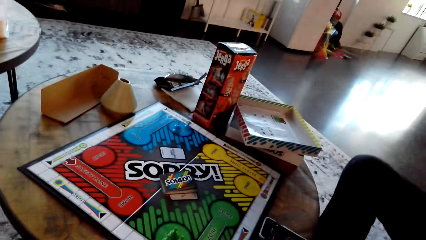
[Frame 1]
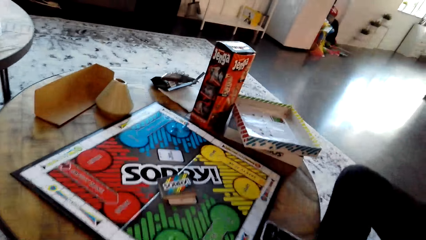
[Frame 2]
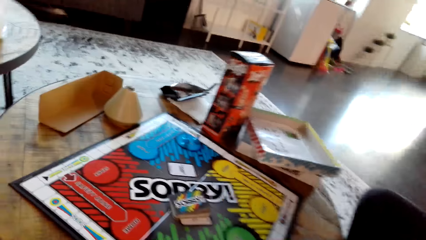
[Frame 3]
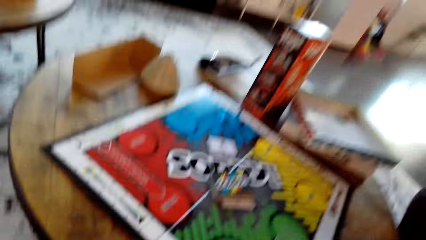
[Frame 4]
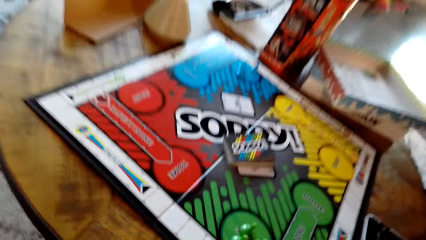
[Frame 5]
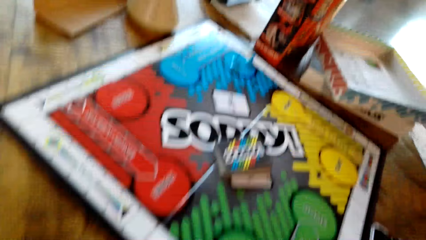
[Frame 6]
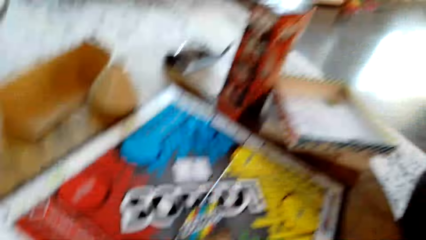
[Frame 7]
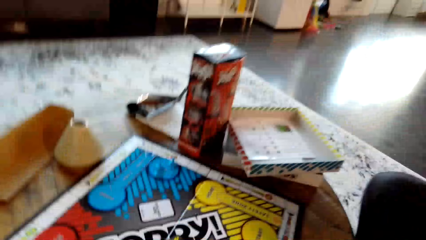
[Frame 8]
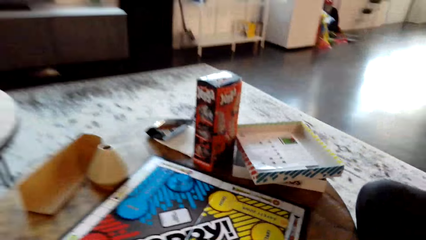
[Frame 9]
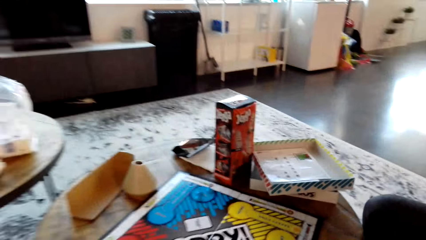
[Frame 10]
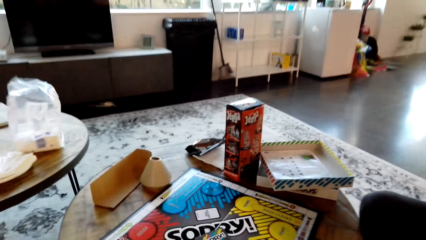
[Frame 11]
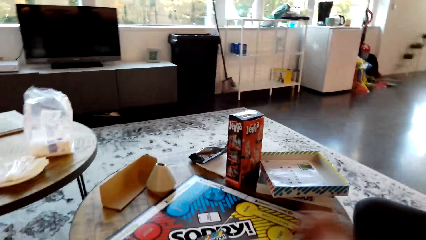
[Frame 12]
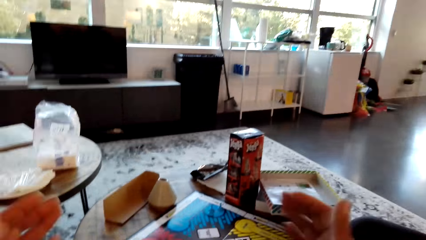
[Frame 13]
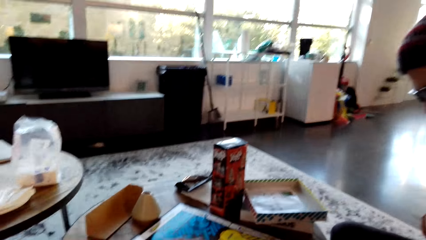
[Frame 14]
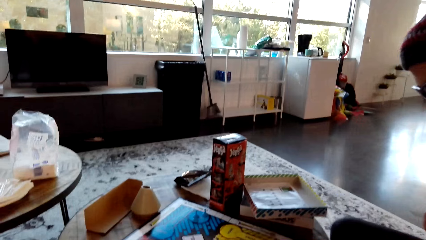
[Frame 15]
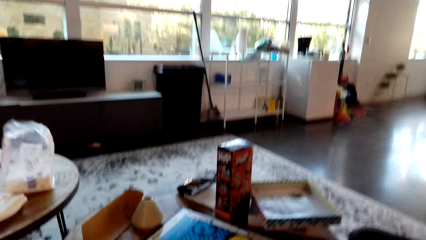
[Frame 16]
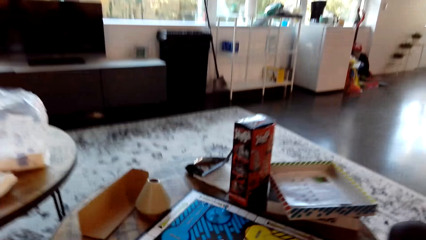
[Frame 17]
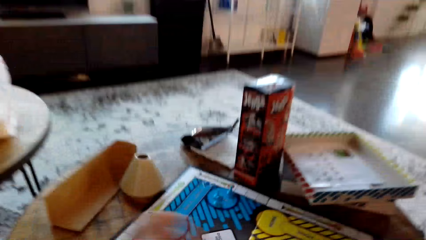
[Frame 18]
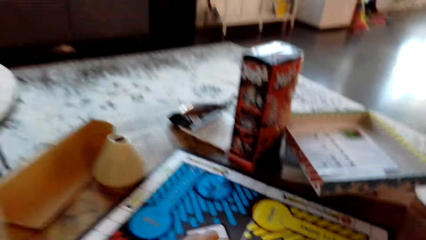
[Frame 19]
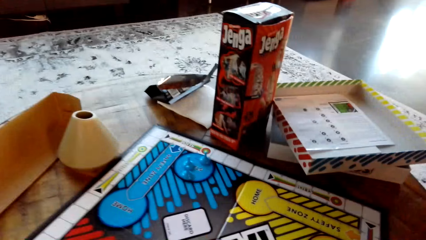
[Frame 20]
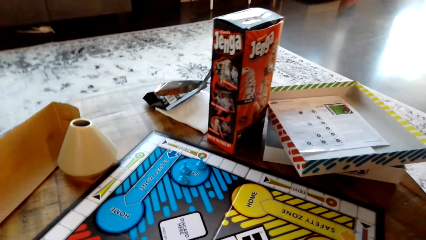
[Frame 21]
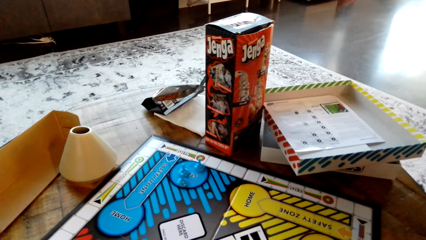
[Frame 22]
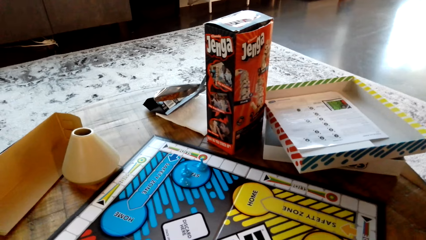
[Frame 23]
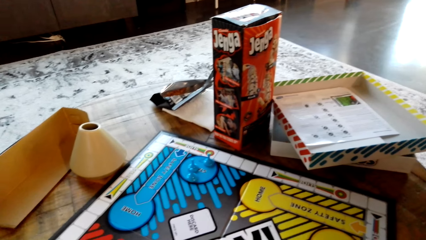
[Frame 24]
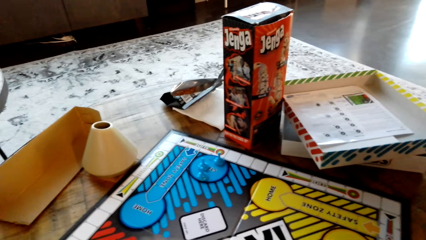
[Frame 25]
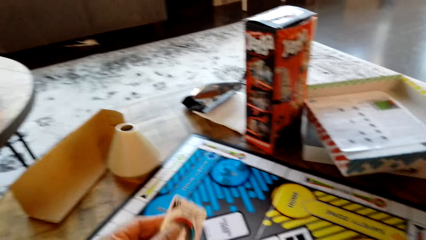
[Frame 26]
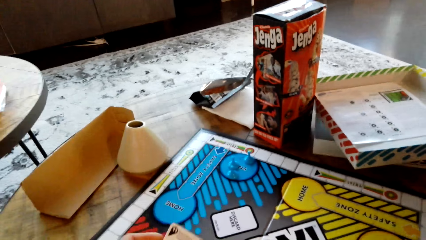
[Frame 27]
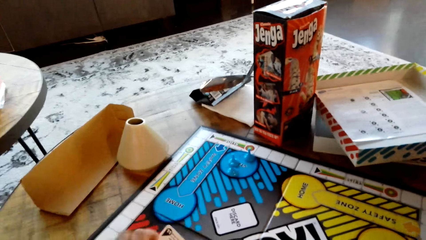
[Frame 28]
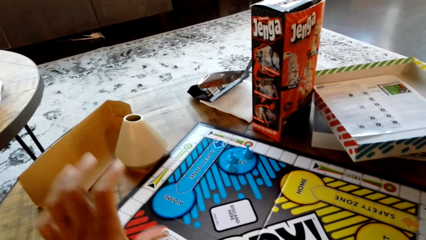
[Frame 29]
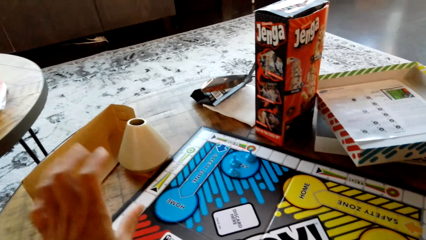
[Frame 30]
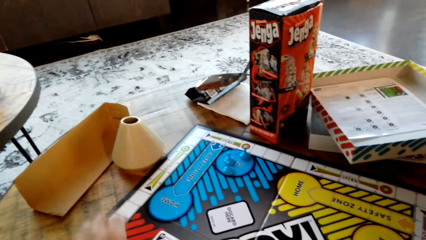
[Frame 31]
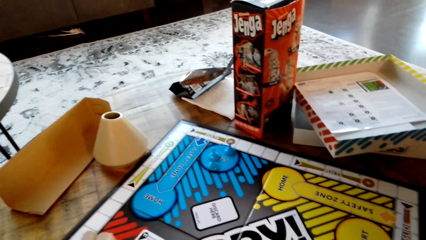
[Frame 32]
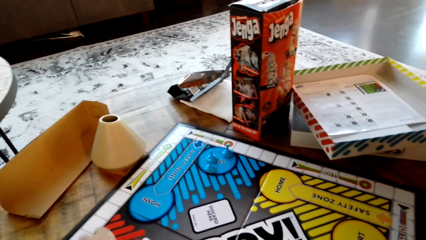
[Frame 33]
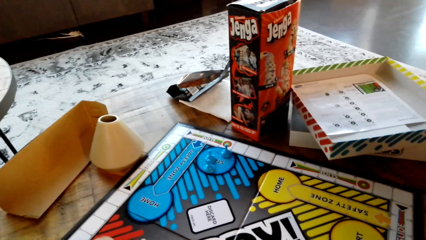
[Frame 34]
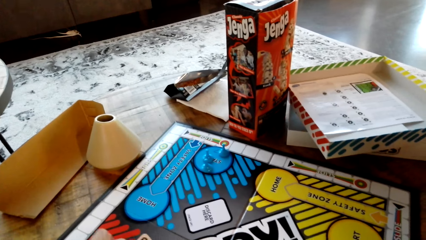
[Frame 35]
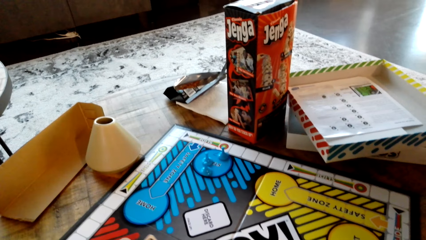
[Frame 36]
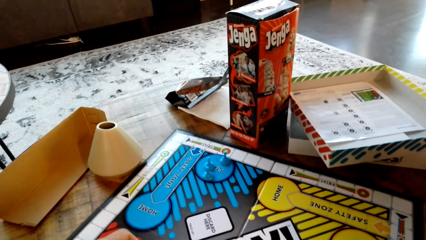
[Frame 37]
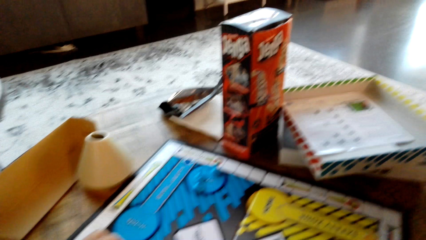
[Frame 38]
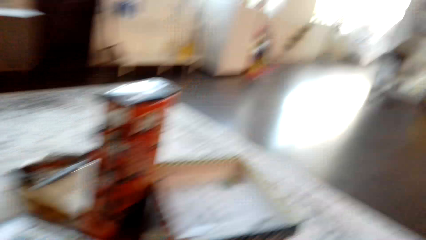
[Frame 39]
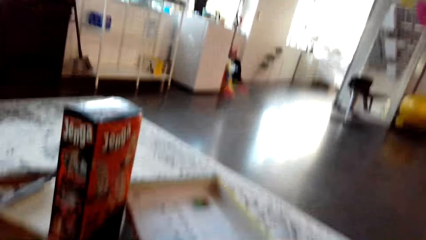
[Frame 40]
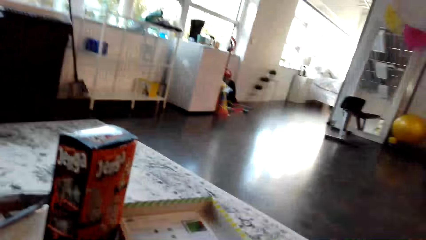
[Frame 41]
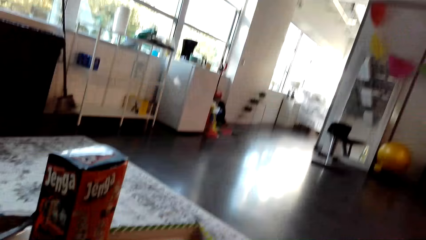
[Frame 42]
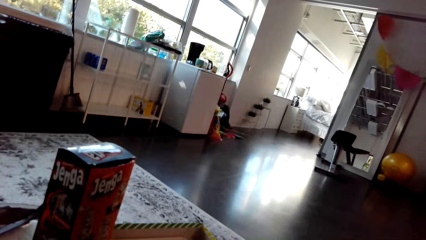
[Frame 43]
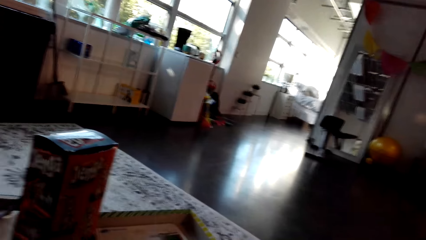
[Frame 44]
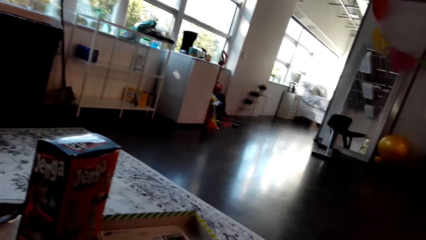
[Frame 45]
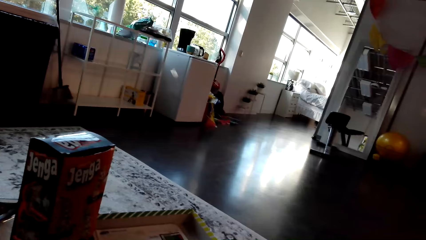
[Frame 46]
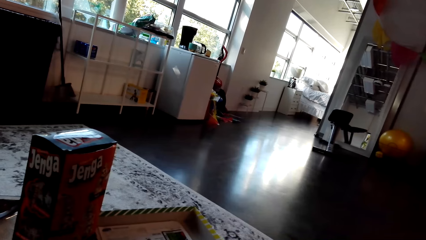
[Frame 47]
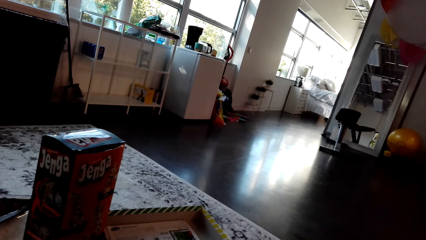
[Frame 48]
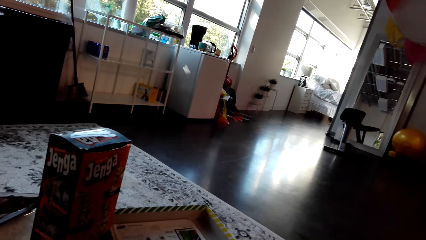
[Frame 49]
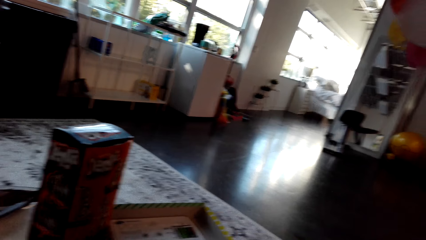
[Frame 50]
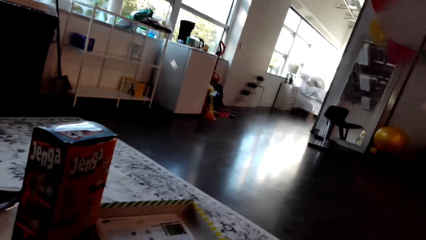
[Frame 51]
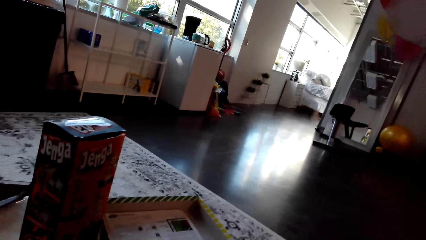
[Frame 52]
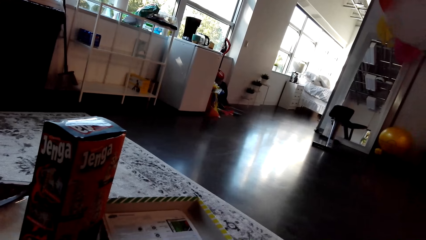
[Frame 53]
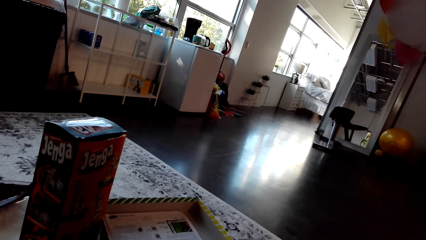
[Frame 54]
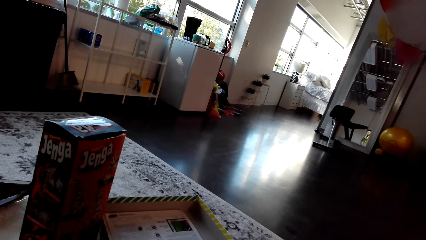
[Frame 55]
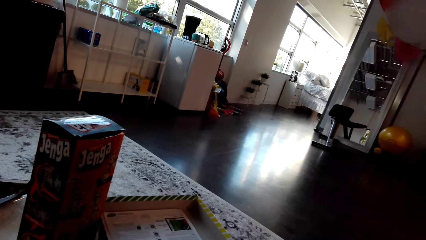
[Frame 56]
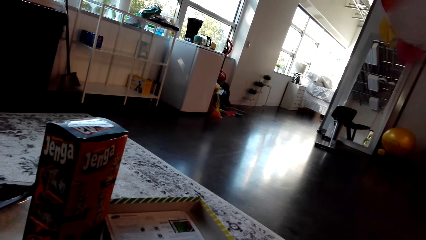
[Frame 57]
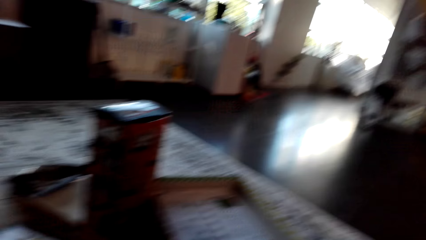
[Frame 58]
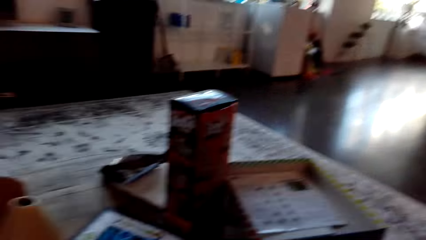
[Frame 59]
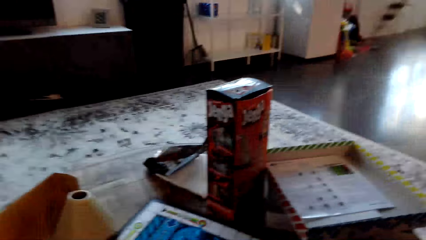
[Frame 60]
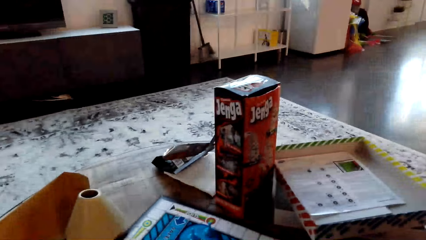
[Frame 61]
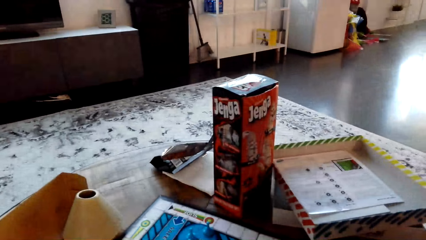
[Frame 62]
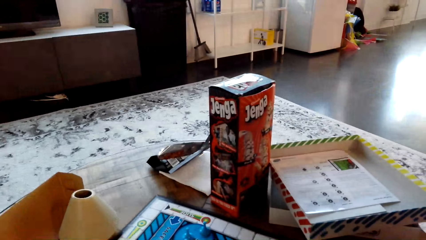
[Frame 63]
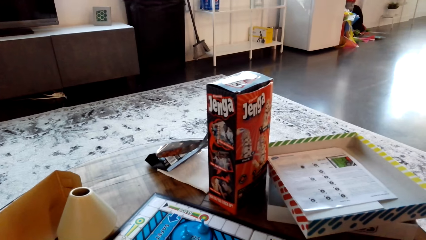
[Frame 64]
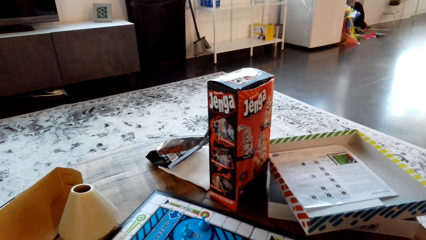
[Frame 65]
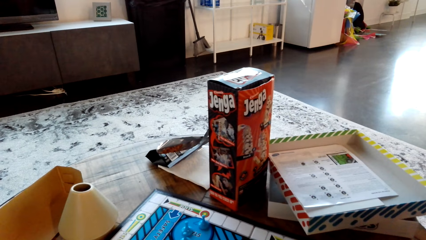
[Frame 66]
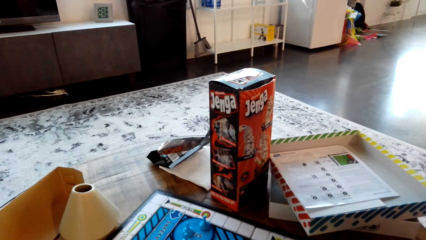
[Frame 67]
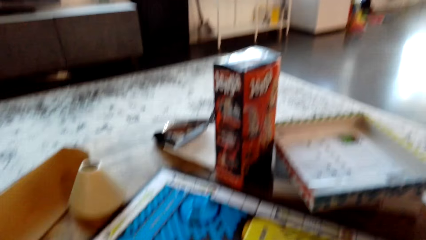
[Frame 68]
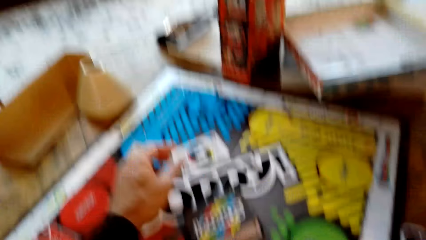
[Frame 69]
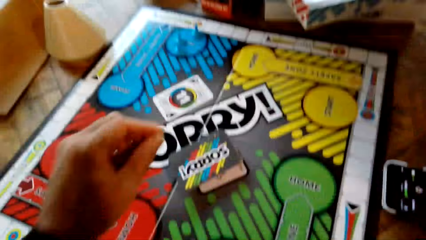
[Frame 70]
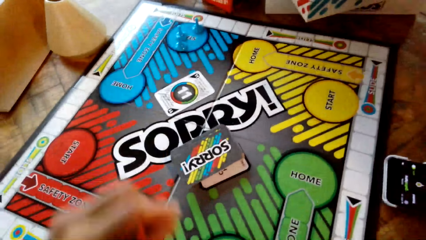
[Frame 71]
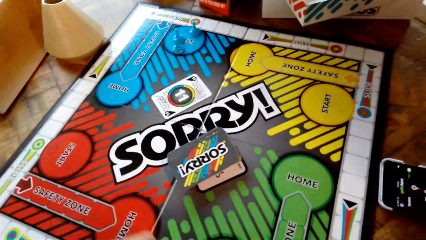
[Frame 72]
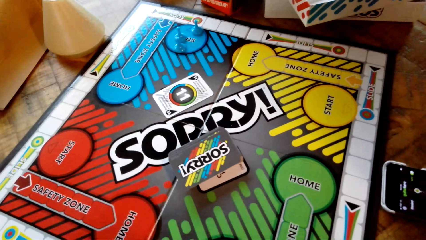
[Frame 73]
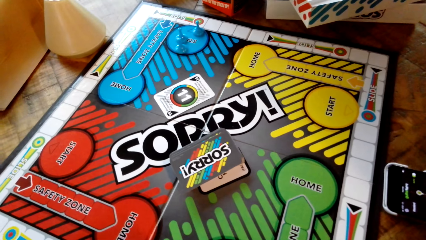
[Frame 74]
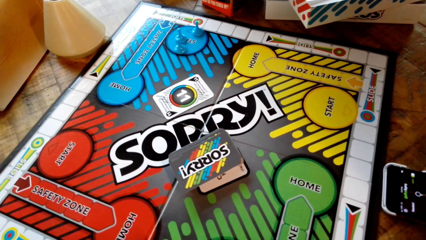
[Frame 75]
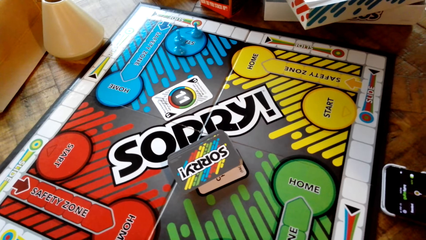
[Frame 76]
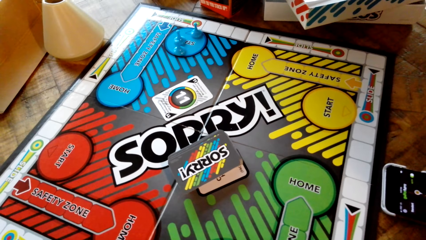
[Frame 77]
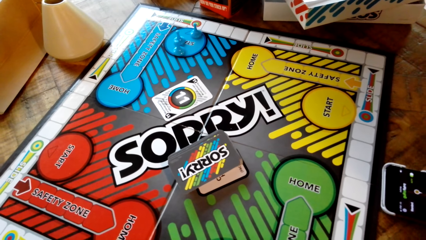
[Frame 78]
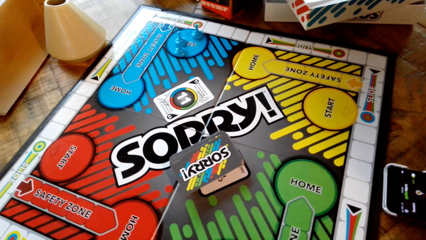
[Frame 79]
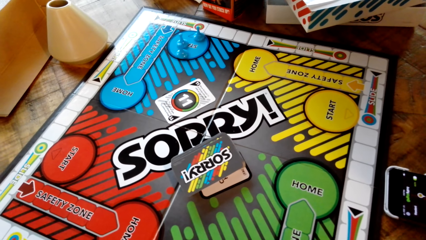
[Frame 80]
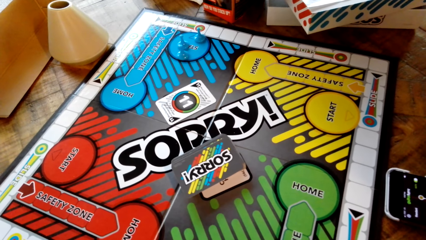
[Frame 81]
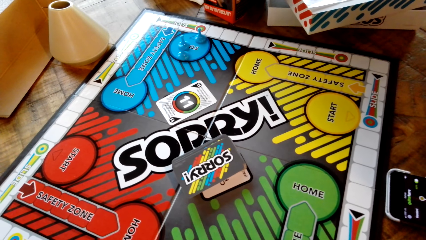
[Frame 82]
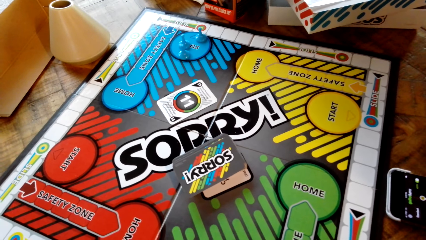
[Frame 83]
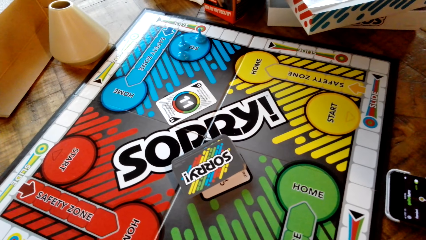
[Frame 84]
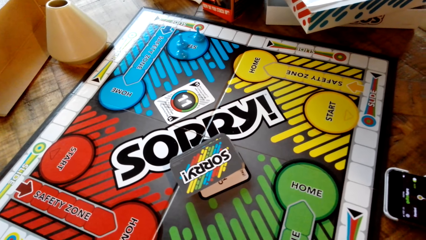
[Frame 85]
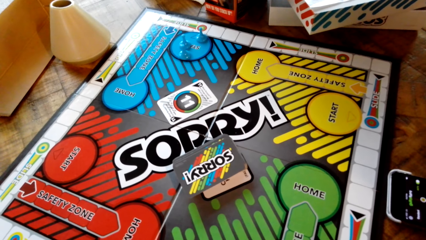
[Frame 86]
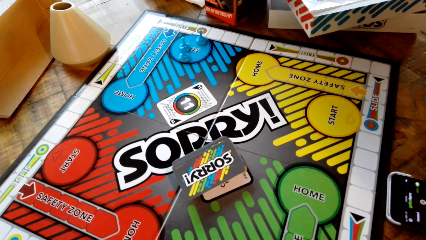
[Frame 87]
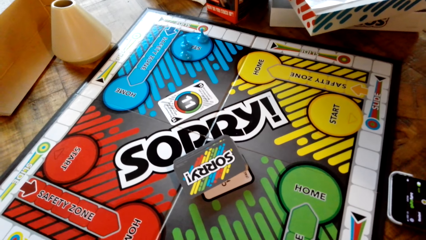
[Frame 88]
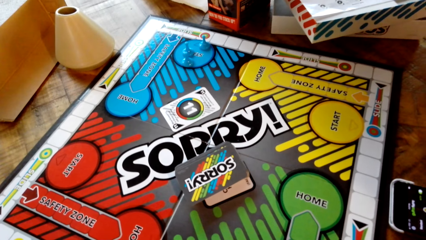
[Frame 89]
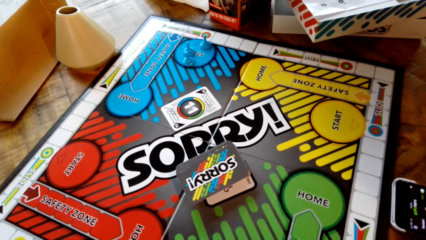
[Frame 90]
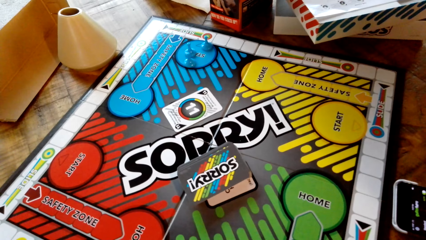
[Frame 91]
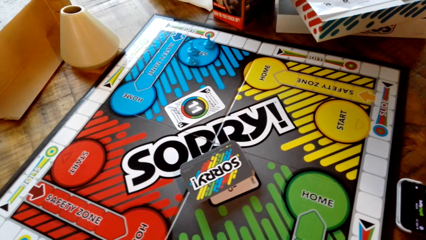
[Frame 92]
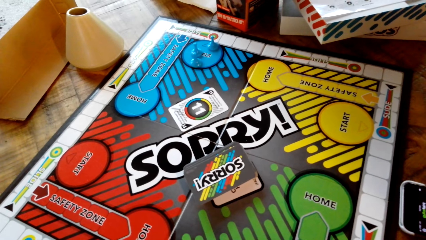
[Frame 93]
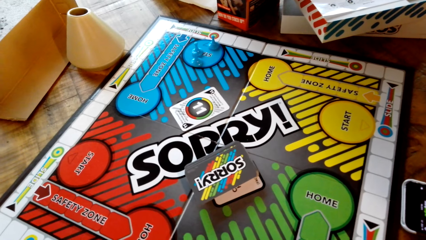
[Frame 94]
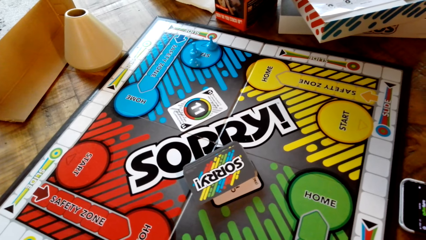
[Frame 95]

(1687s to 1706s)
The camera wearer plays guitar. They clap hands. They play a board game with a man. They play the Sorry game on the table.
